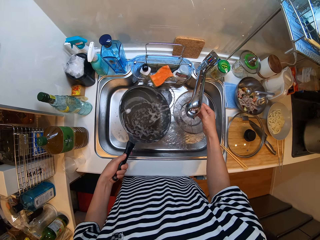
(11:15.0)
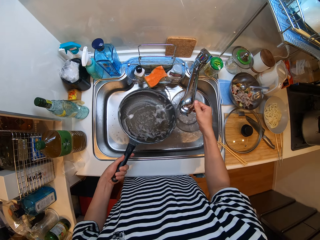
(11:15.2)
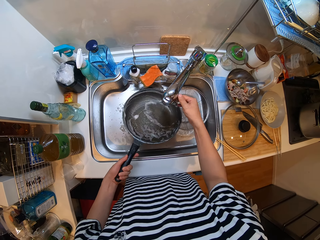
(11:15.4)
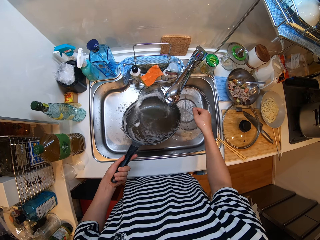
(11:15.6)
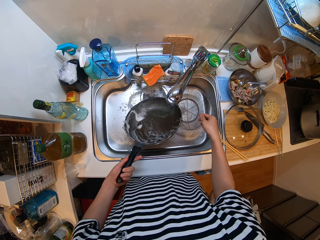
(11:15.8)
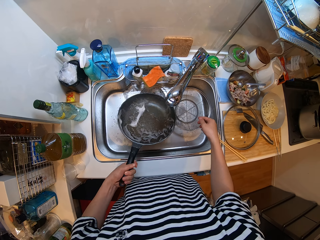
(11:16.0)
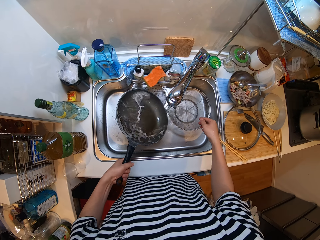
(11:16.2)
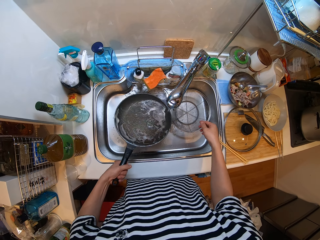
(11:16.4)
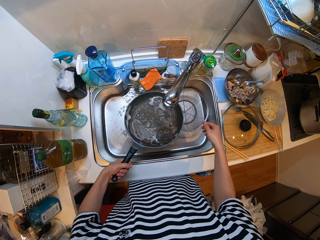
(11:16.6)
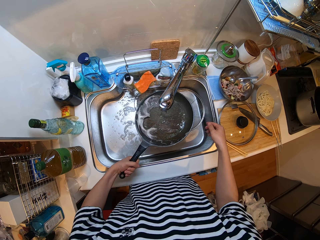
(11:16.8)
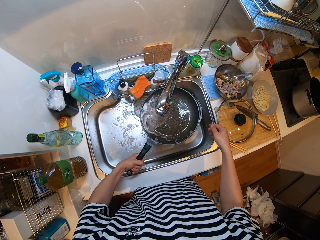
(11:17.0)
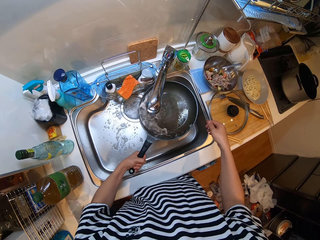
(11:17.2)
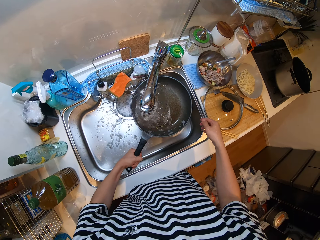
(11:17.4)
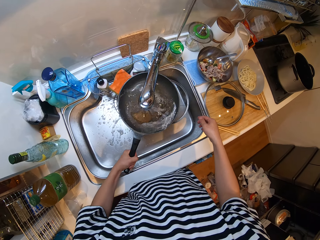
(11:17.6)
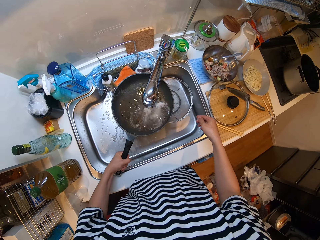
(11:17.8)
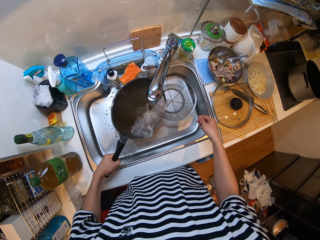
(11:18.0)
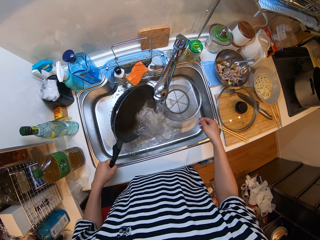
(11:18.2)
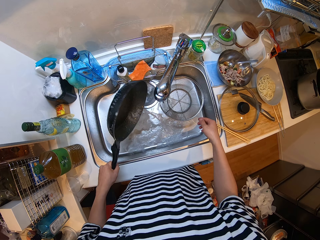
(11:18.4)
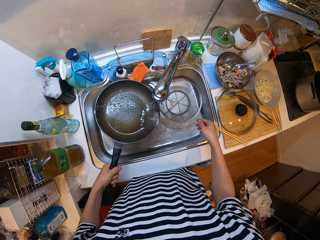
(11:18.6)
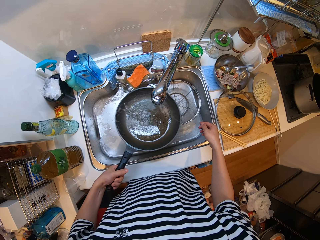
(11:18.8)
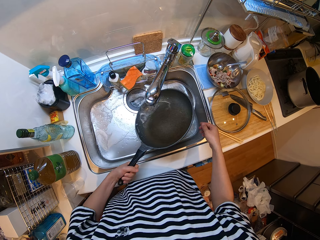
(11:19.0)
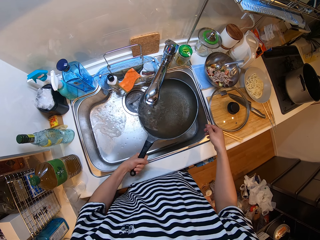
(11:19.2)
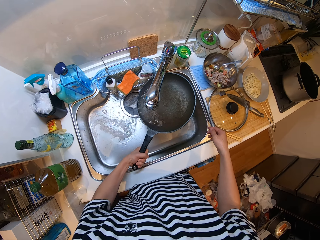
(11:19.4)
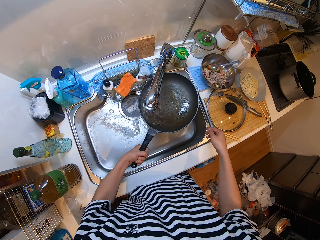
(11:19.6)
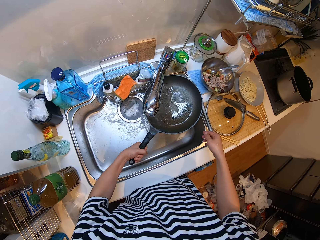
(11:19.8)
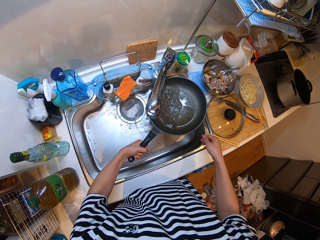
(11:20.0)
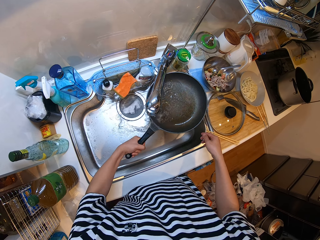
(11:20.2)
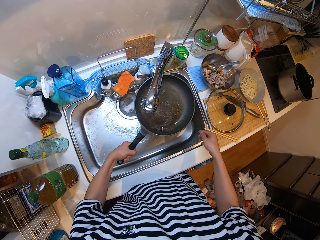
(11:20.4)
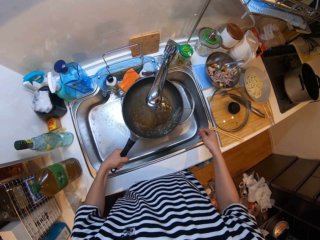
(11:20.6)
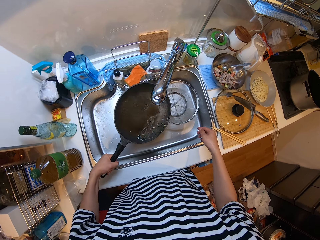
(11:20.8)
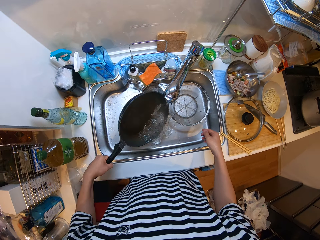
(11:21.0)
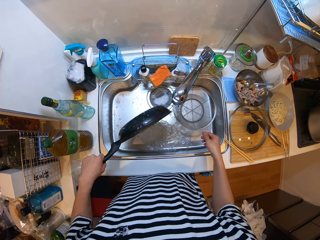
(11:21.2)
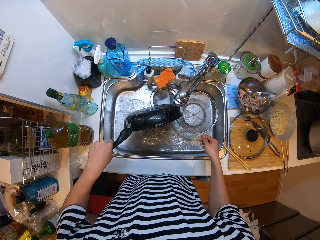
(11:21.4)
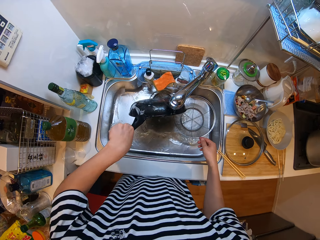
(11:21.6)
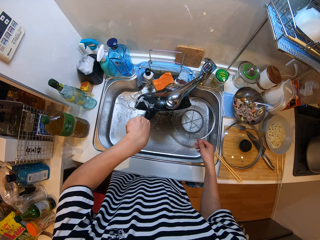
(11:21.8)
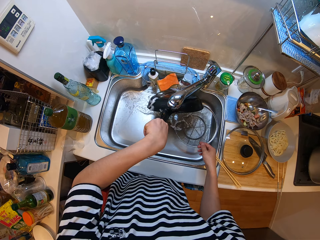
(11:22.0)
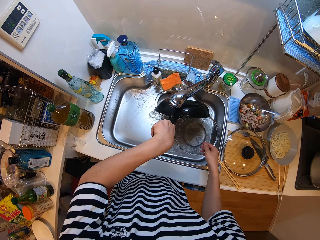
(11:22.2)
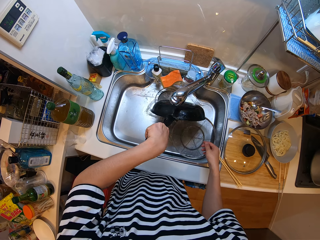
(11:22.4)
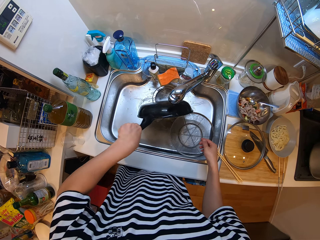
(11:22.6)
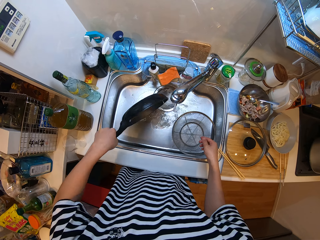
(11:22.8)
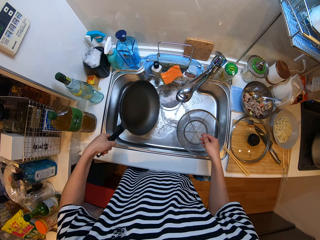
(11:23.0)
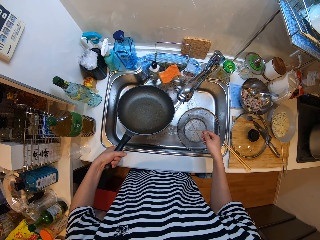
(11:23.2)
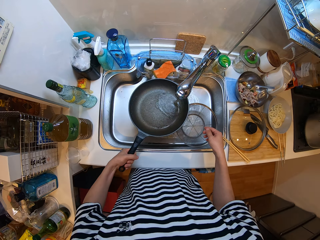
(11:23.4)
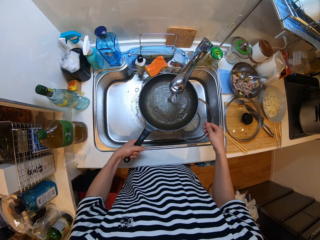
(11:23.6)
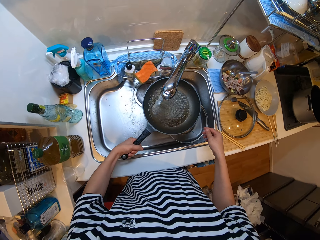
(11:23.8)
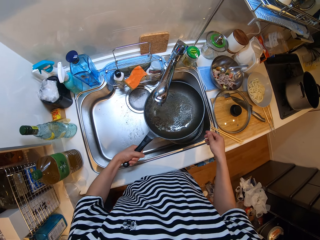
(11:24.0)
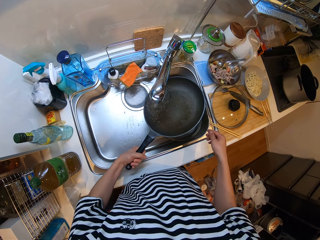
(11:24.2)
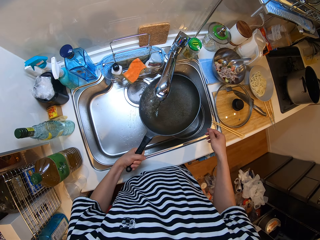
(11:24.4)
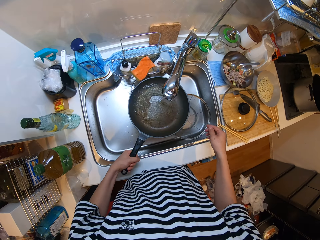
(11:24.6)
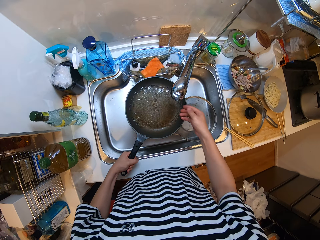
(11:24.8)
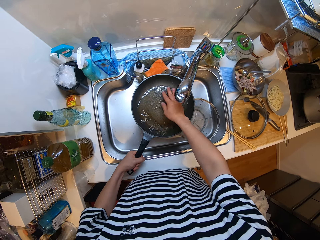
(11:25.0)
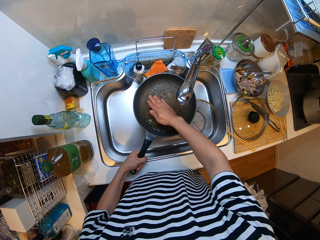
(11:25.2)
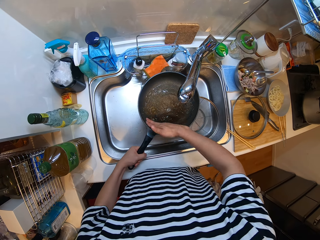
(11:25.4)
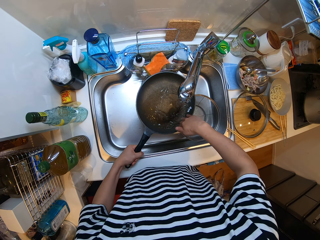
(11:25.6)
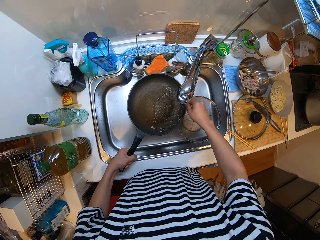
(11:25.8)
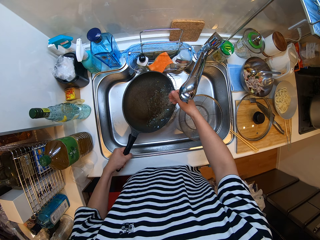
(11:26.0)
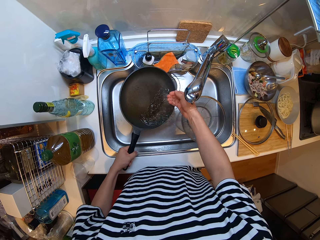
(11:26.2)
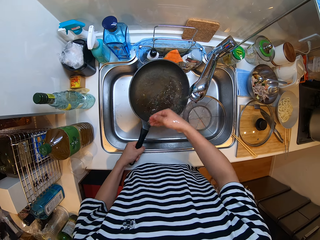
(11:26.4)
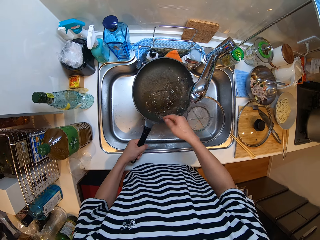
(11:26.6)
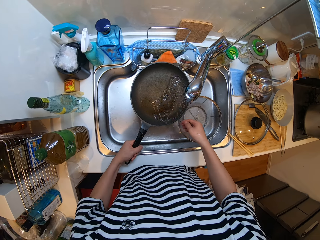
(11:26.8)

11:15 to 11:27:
The camera wearer drops the sponge in the drainer. They rinse the frying pan.

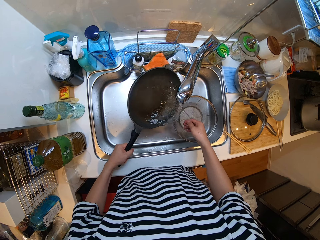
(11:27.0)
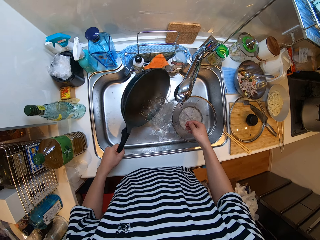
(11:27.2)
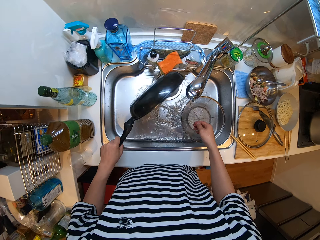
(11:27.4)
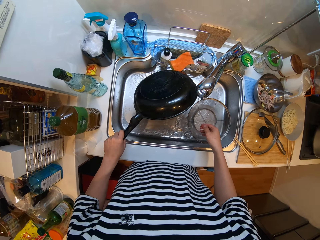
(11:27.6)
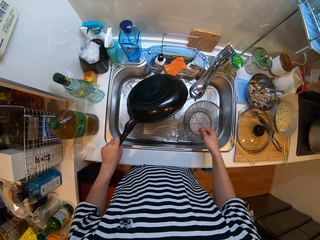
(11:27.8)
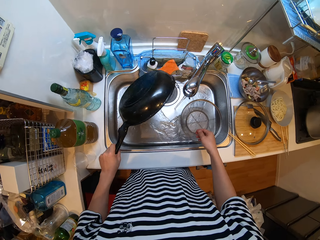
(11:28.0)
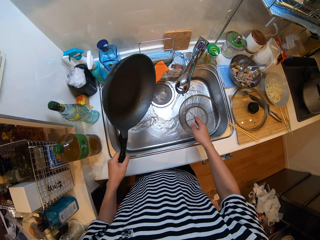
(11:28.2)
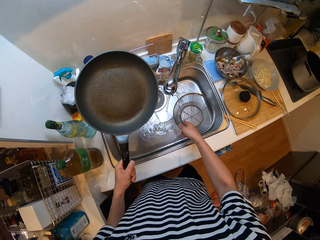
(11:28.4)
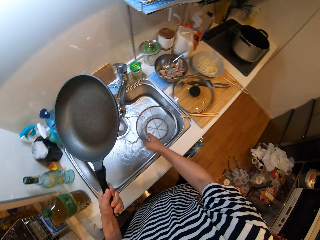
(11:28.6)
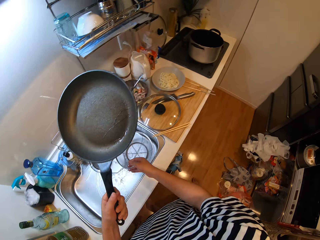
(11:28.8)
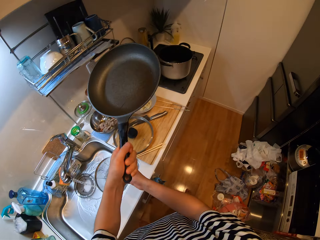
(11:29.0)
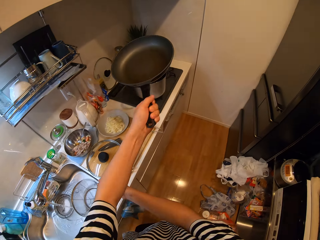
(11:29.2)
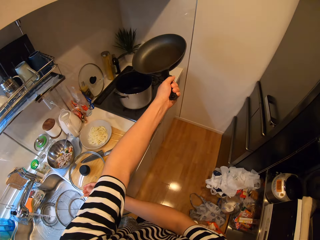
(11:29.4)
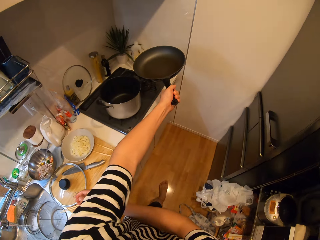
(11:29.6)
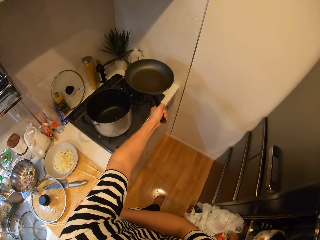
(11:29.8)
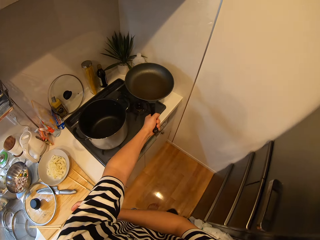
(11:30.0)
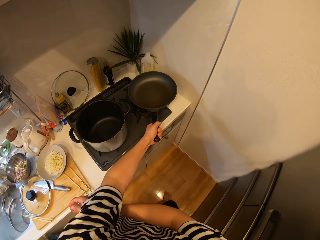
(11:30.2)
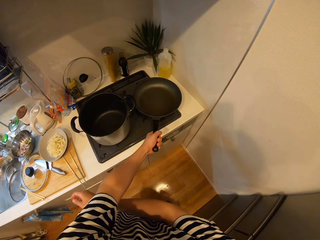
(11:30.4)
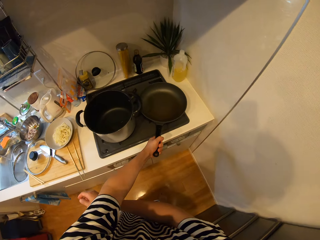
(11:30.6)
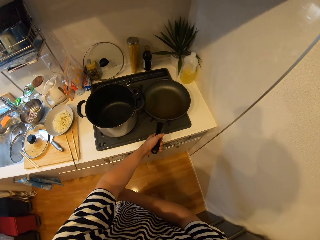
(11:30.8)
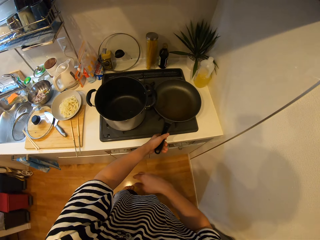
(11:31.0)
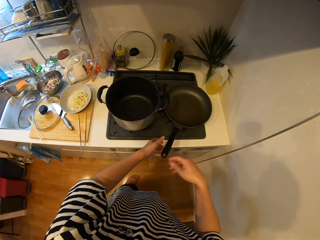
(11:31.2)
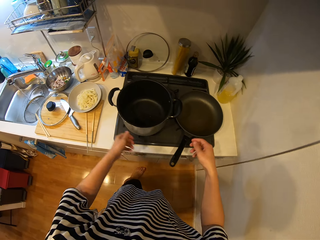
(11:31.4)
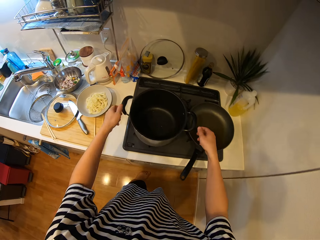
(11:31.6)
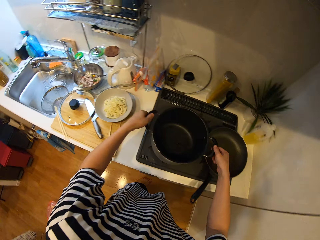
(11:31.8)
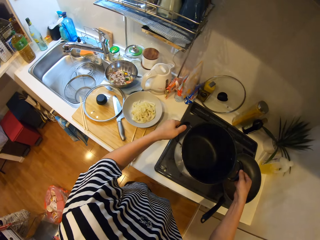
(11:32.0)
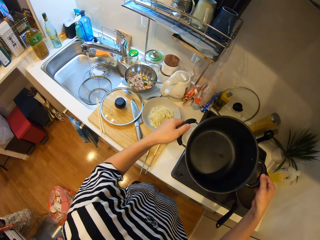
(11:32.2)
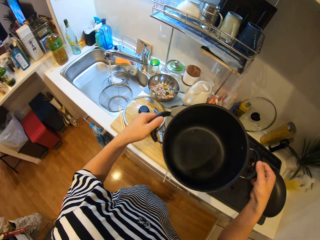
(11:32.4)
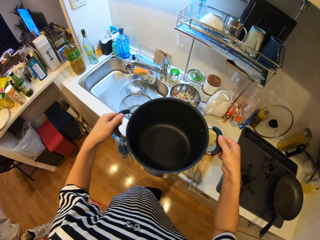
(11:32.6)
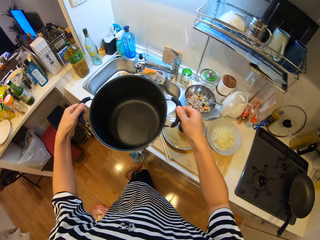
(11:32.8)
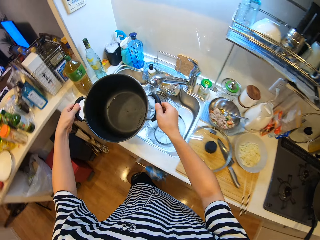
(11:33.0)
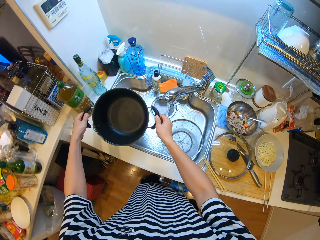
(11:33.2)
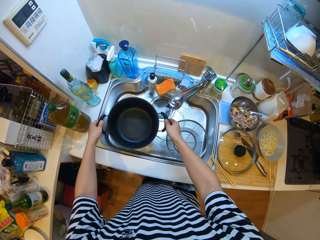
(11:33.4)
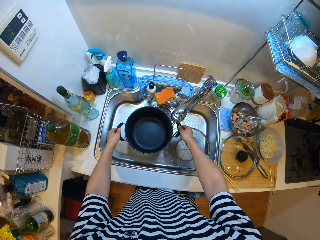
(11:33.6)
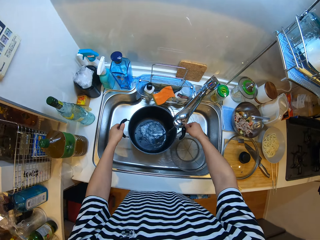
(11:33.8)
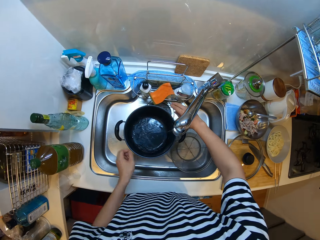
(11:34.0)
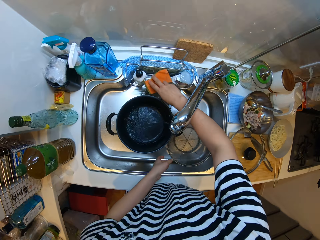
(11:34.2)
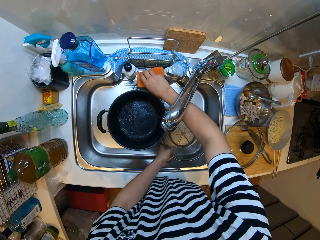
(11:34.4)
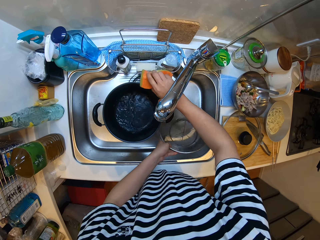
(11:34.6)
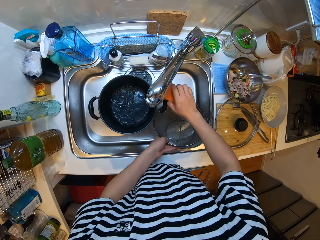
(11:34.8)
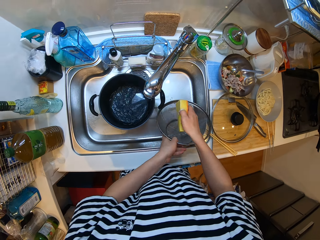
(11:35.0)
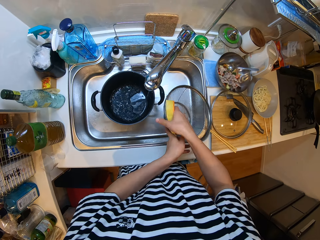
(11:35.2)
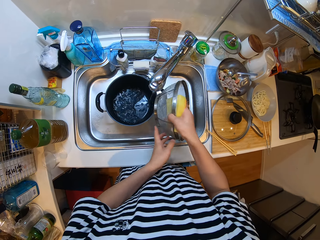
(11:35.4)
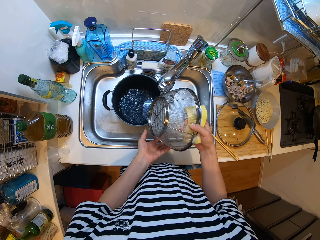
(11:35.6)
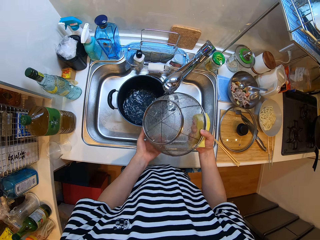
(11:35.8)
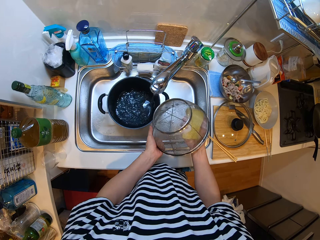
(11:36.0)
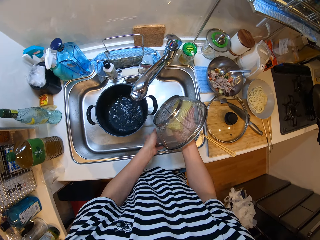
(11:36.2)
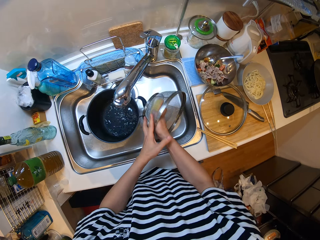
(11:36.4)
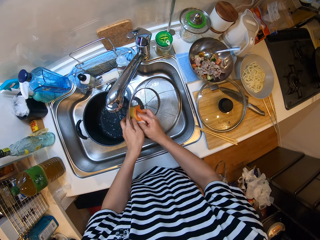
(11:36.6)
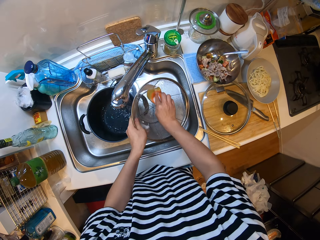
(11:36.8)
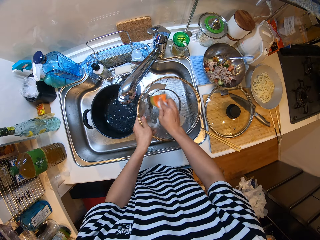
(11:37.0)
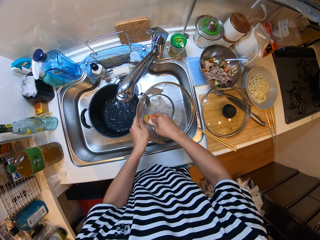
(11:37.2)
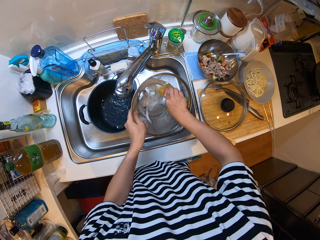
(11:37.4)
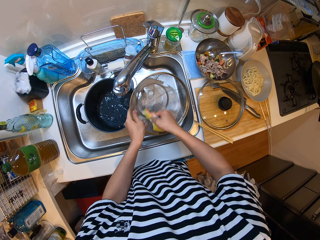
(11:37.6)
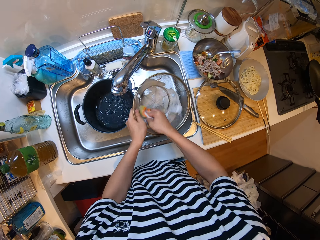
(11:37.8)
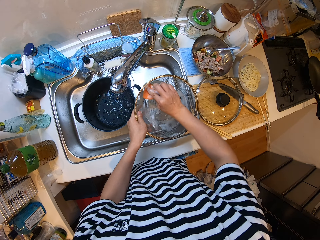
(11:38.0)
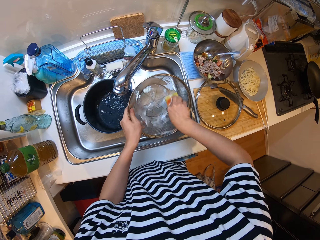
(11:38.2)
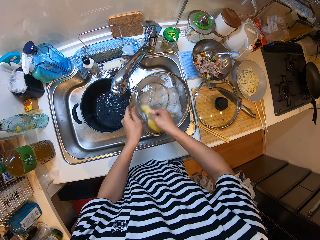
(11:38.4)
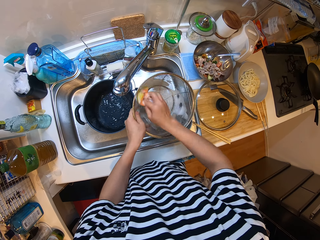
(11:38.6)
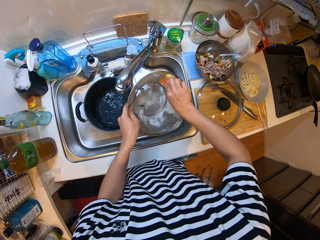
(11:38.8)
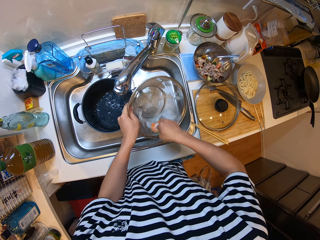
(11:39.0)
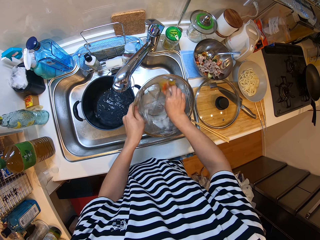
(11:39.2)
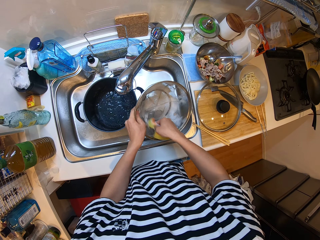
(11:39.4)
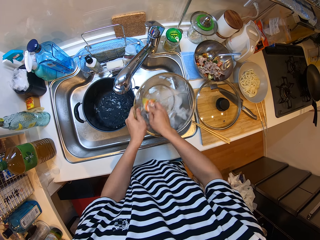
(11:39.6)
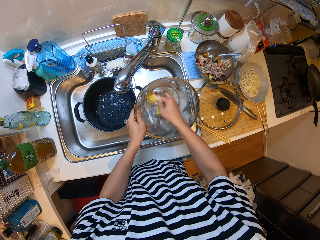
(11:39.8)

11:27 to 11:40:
The camera wearer carries the pan to the electric stove. They put the frying pan on the electric stove. They remove the cooking pot from the electric stove, put the cooking pot in the sink, take the sponge from the drainer, take the sieve from the sink and wash the sieve with the sponge.
